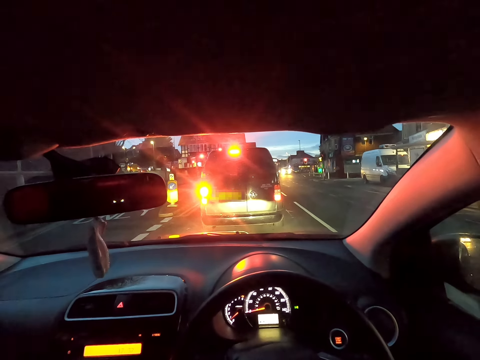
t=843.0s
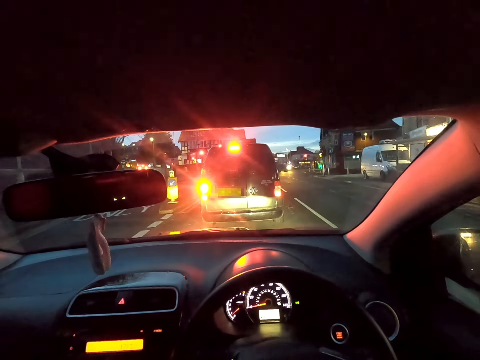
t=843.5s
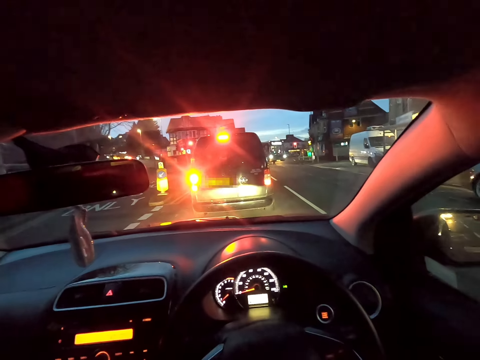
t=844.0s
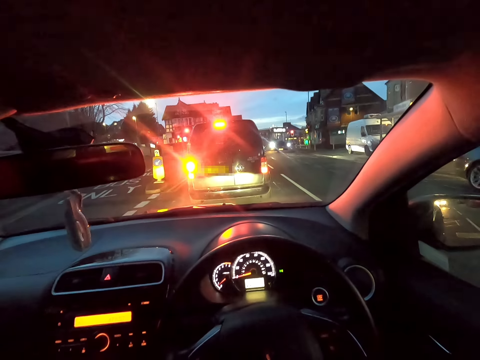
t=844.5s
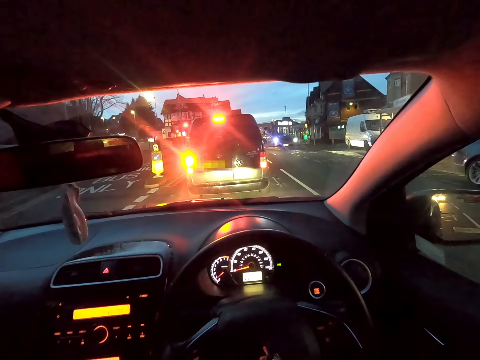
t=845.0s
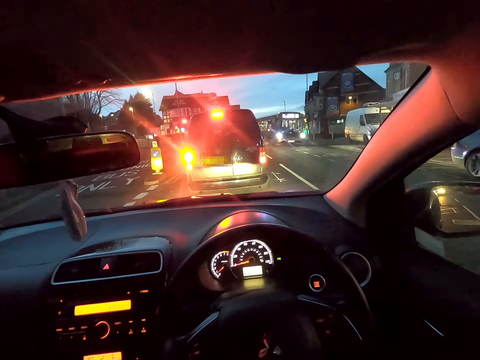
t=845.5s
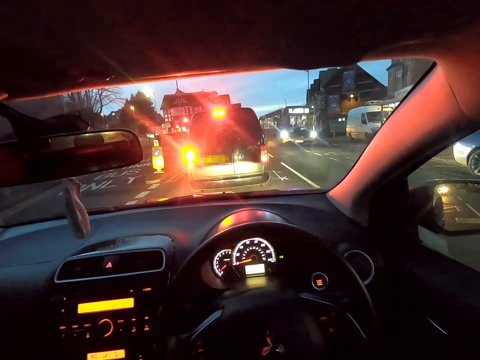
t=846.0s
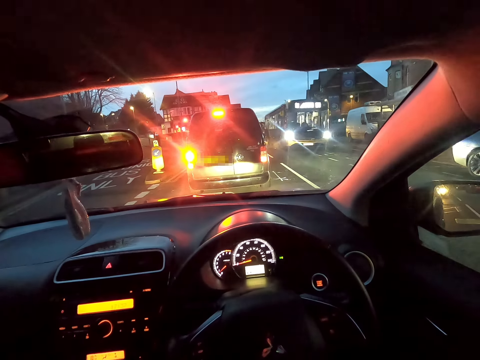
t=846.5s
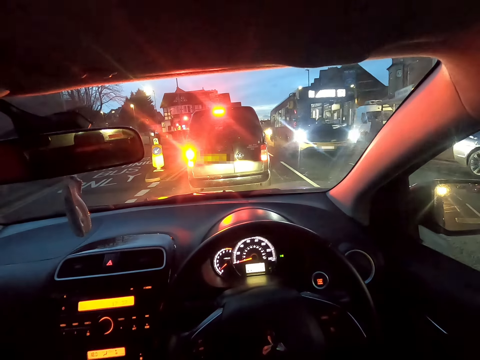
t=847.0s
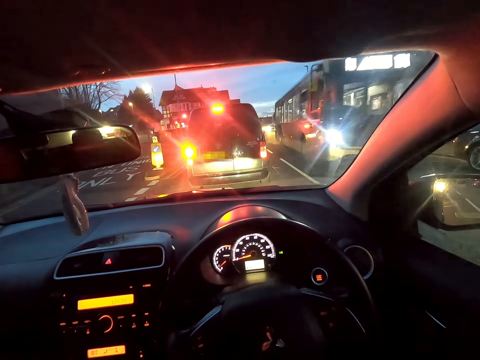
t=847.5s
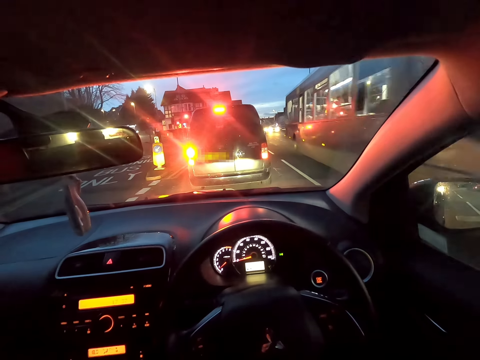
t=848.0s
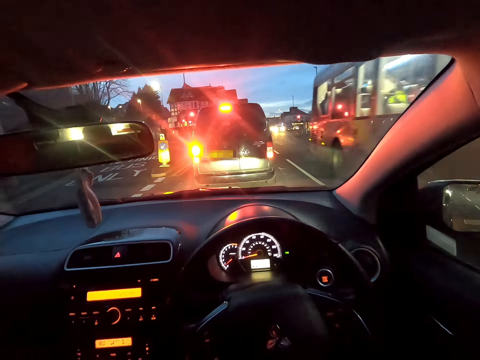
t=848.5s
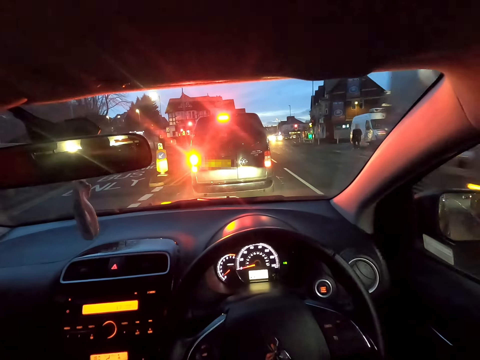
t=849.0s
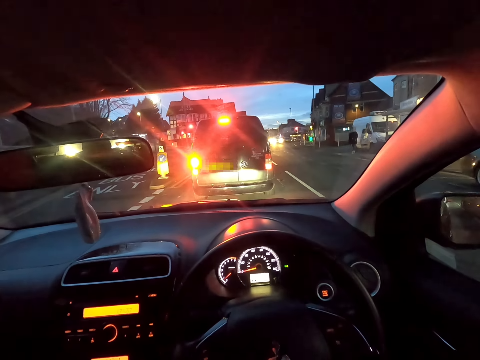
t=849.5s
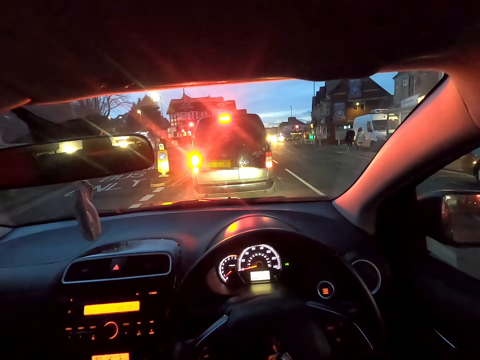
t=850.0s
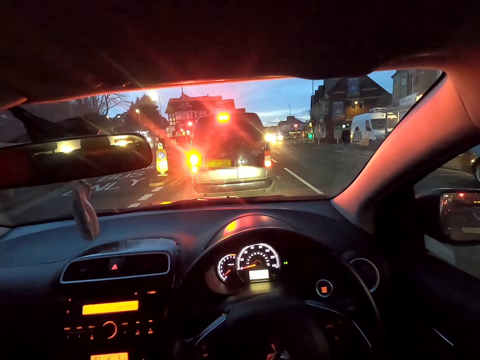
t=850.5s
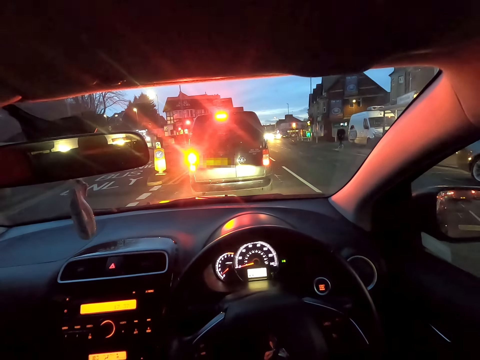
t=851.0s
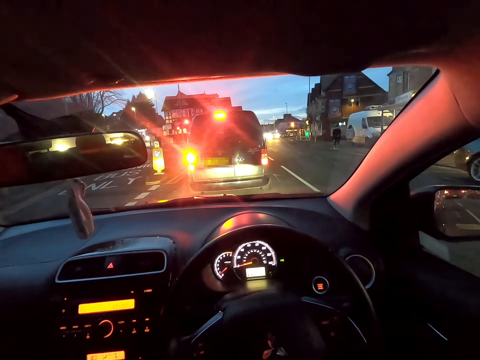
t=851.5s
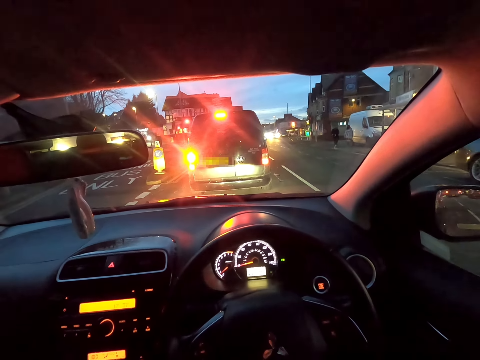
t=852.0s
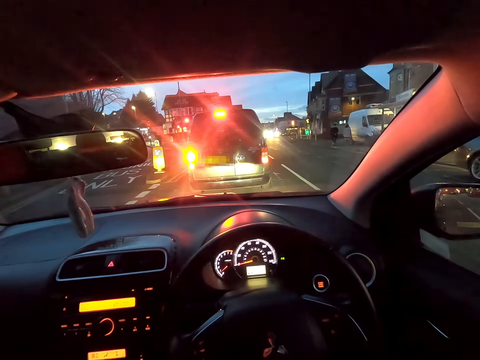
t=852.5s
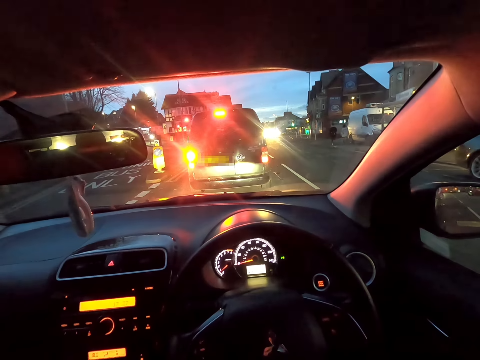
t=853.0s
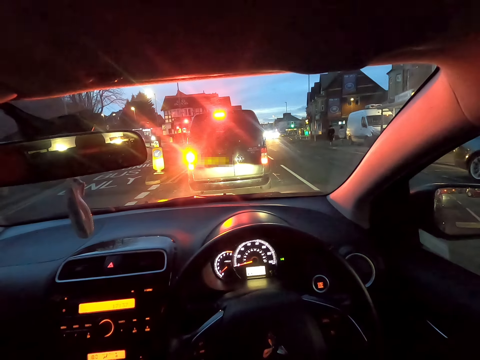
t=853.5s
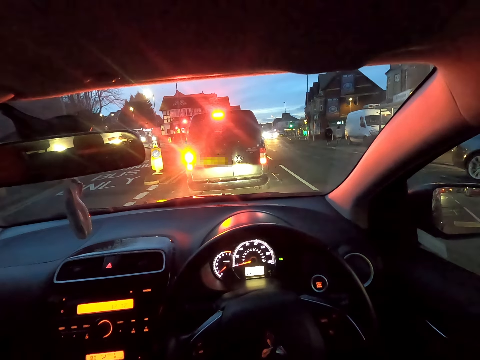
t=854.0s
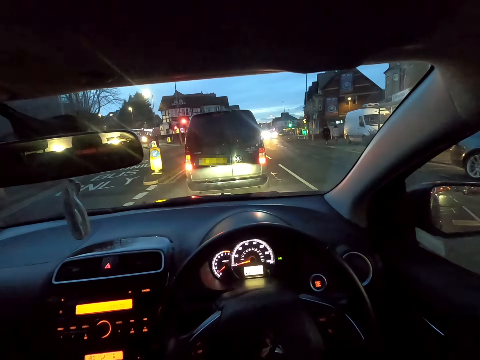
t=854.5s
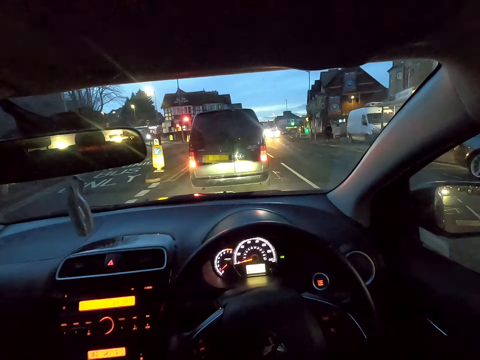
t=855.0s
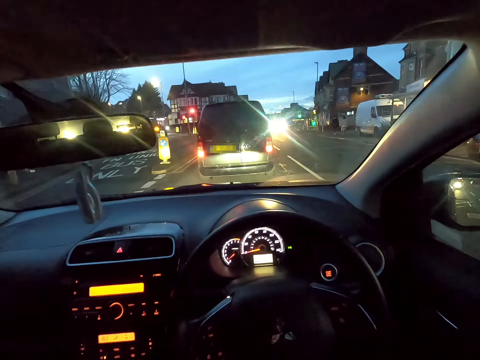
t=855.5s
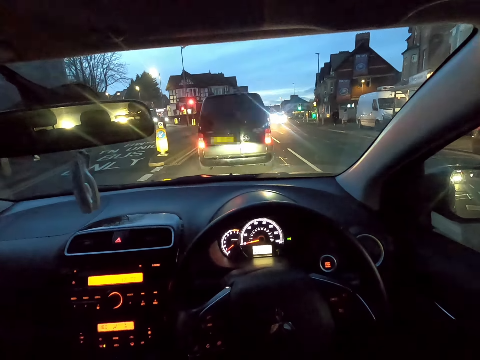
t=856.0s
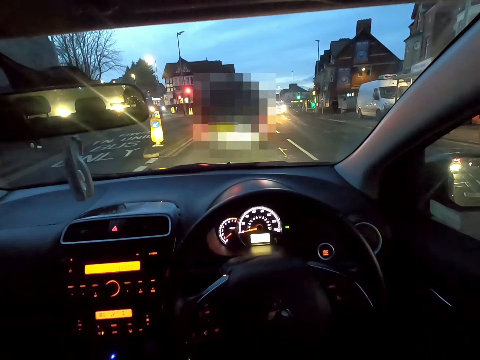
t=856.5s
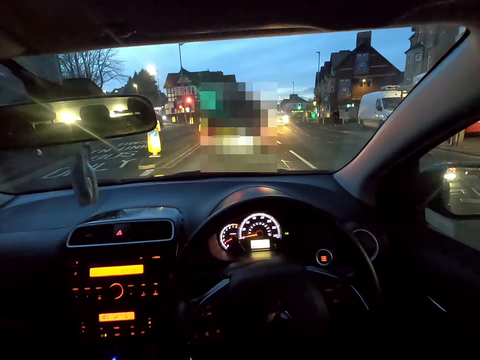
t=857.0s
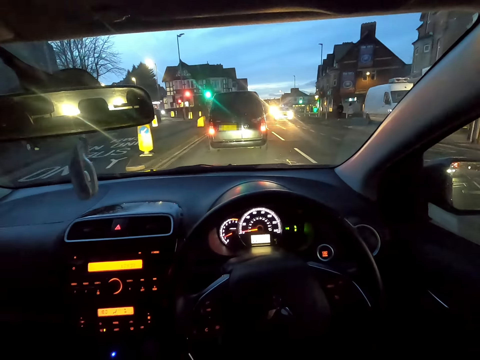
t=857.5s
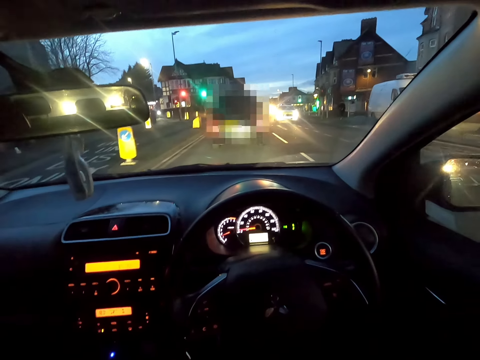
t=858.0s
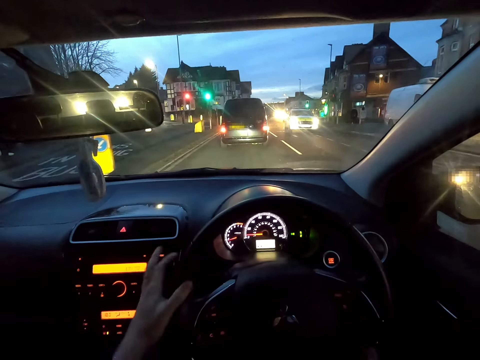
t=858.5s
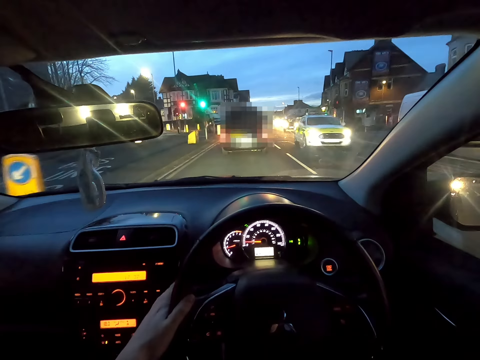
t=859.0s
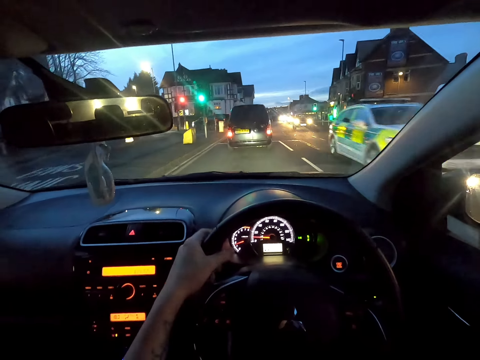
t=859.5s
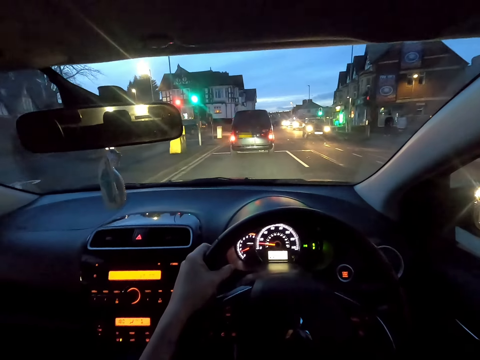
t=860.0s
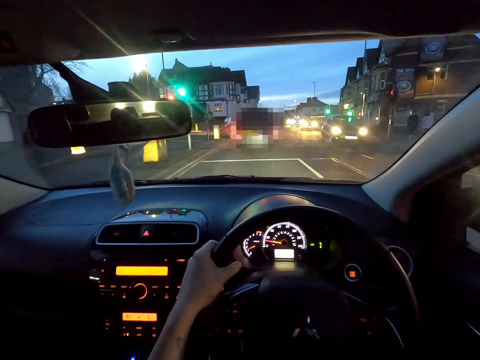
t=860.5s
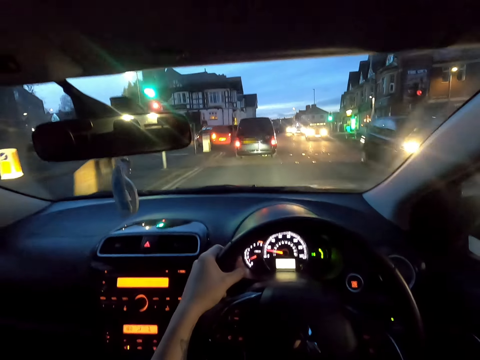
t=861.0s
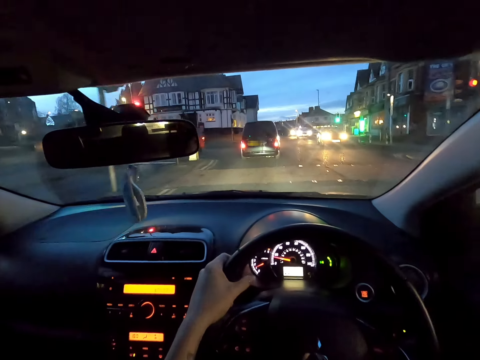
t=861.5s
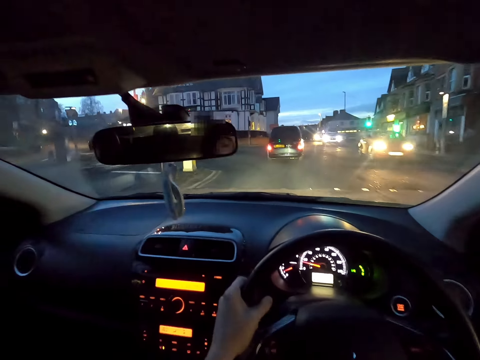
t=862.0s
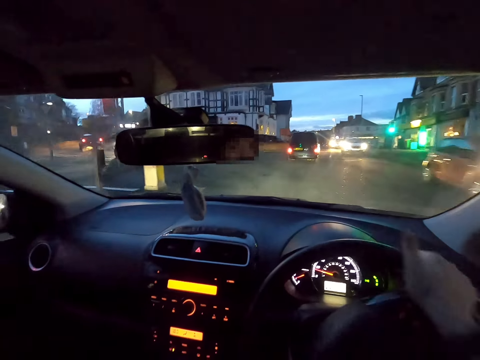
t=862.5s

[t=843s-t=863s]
The camera wearer drives the car on the road with both hands.

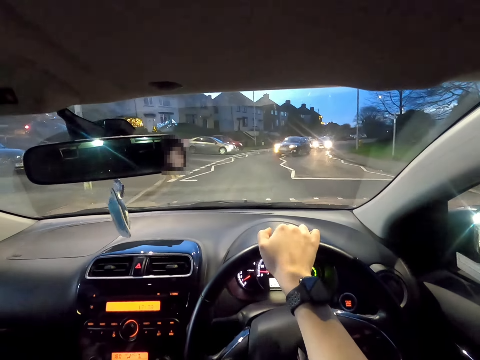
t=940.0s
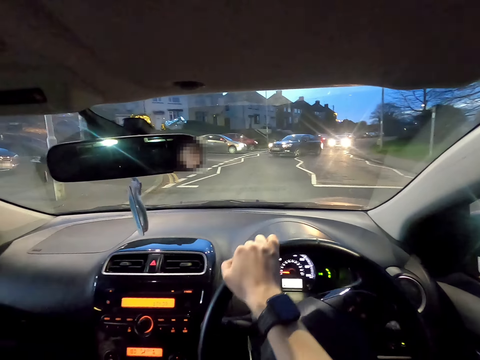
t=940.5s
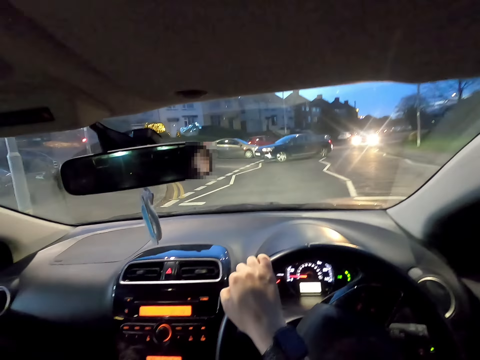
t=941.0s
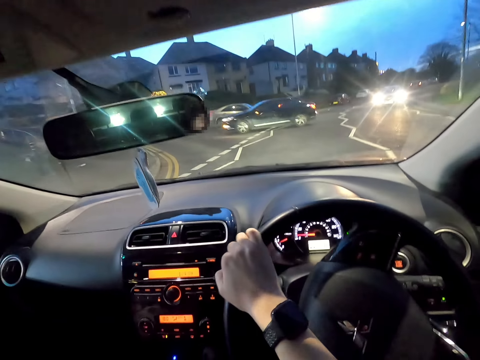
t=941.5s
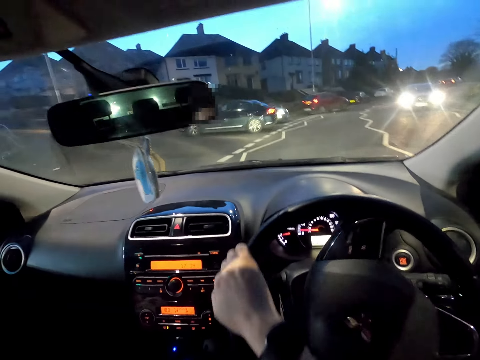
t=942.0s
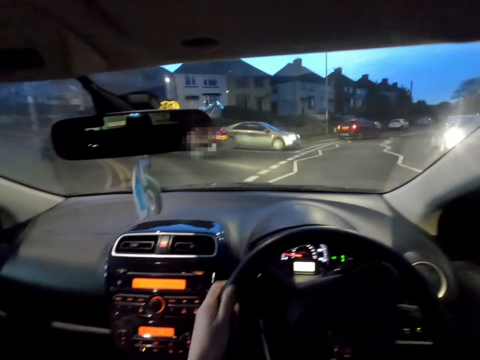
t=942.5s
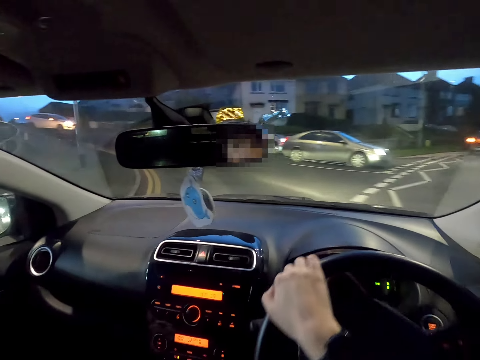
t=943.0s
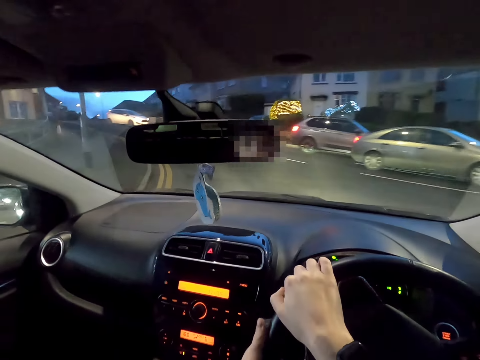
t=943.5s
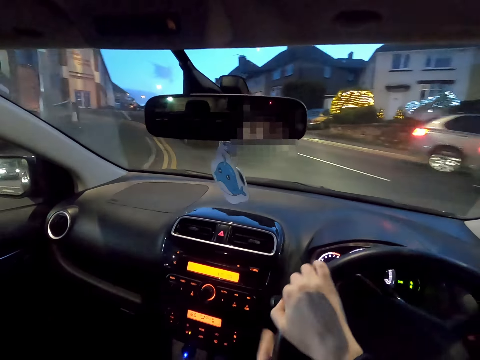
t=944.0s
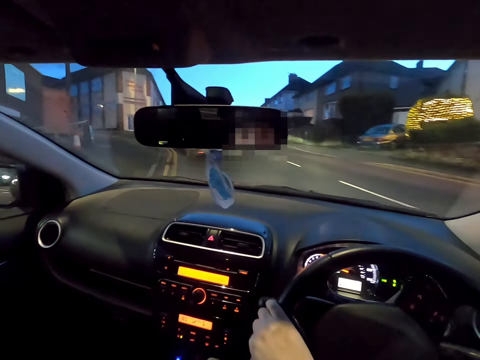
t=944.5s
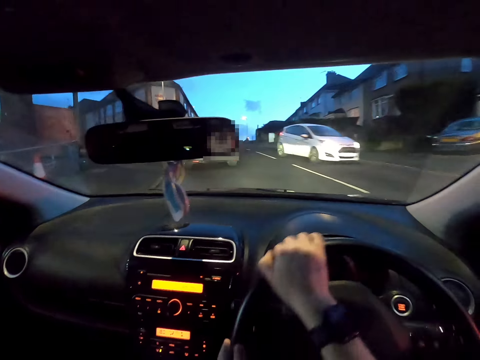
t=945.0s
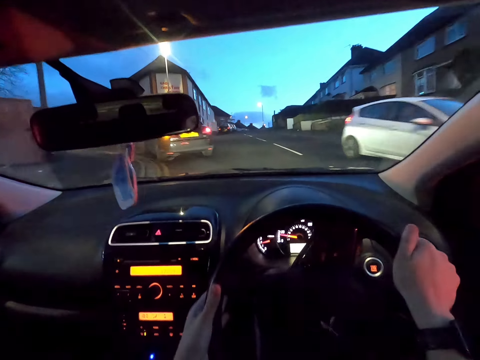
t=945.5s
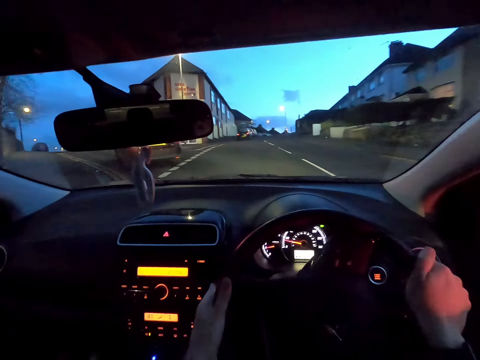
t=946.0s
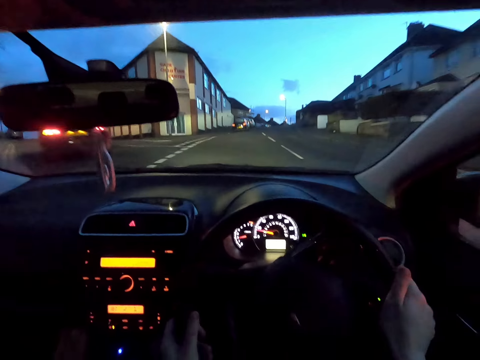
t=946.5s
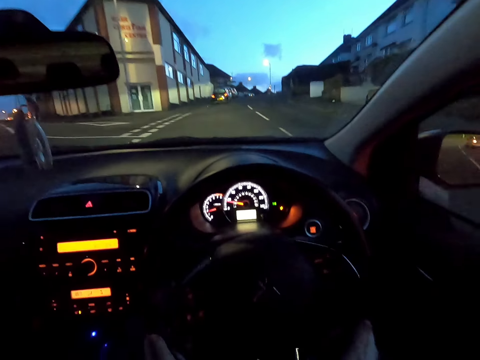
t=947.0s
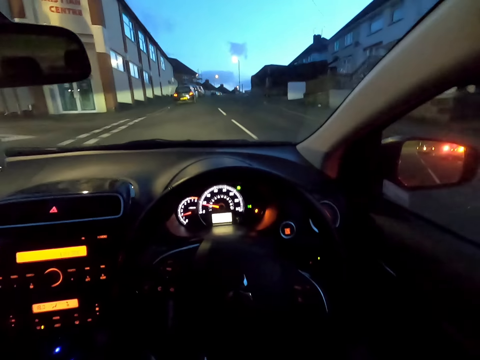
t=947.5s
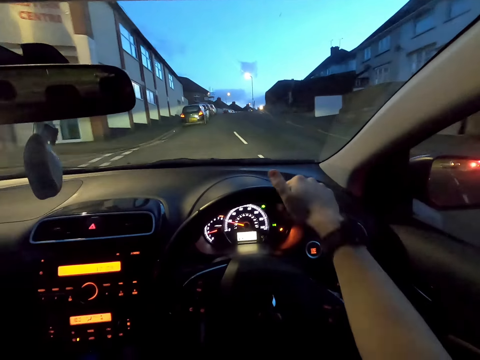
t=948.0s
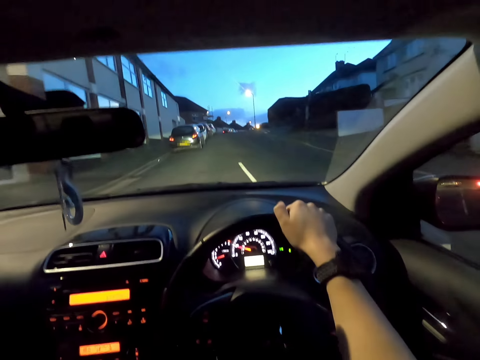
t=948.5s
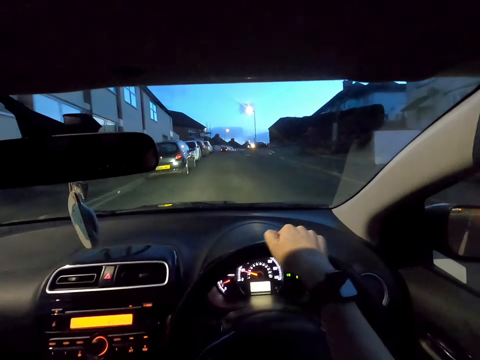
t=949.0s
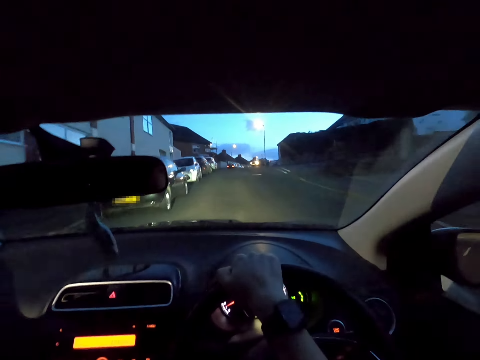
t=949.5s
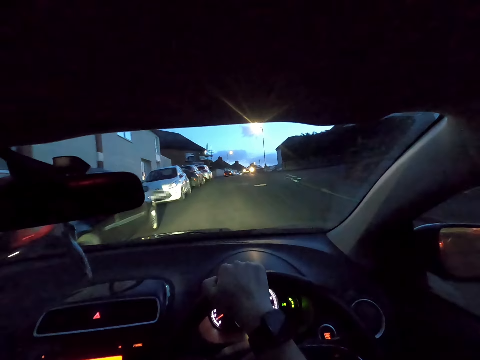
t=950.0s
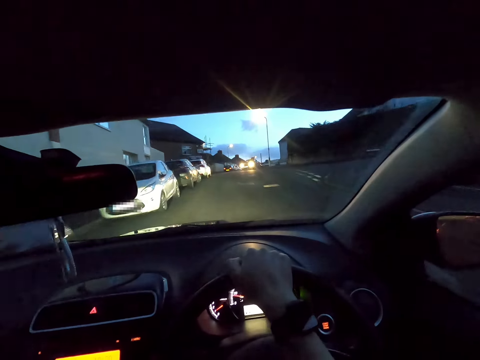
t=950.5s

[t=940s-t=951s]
The camera wearer turns left.
